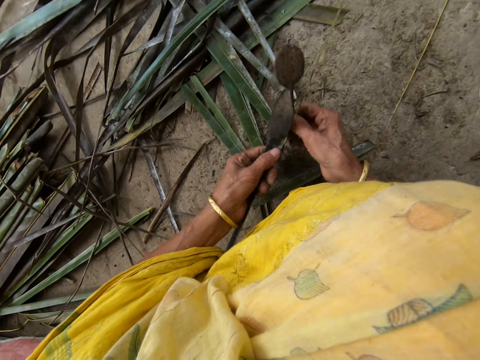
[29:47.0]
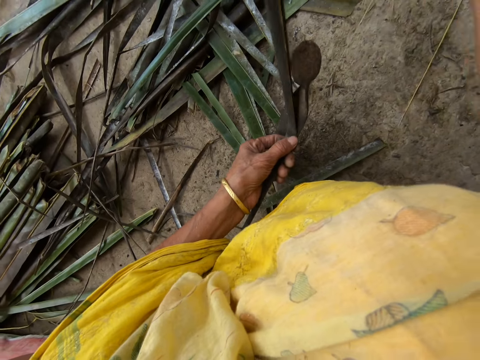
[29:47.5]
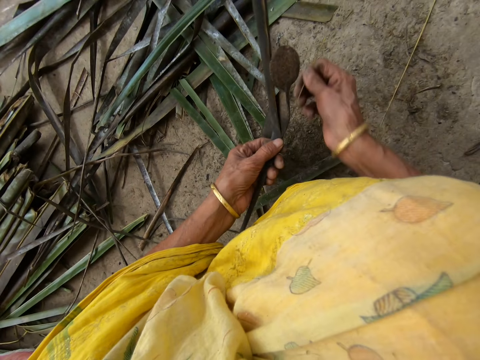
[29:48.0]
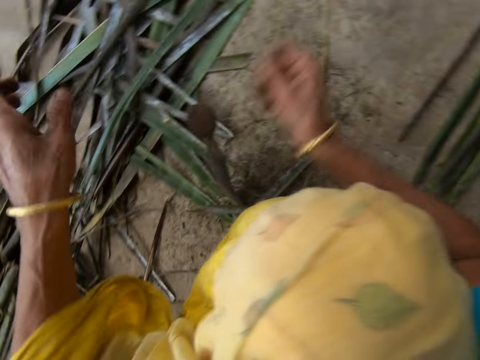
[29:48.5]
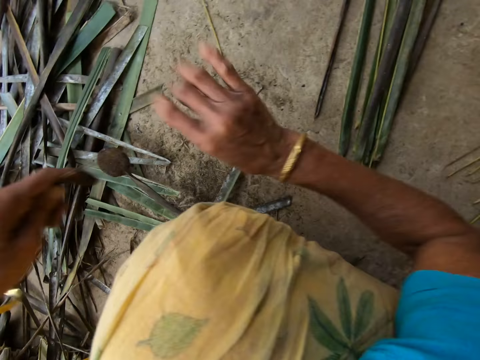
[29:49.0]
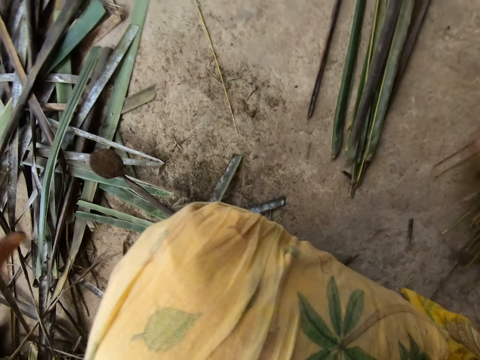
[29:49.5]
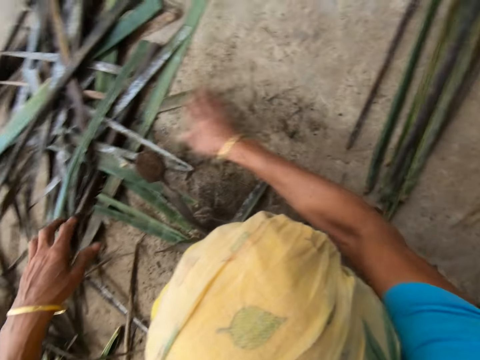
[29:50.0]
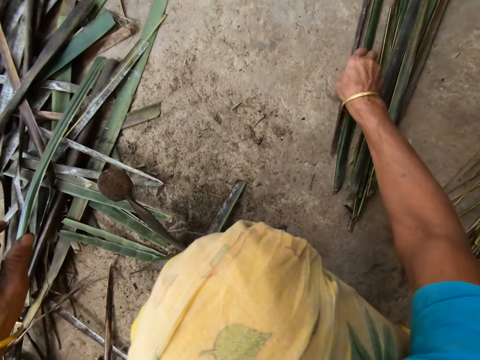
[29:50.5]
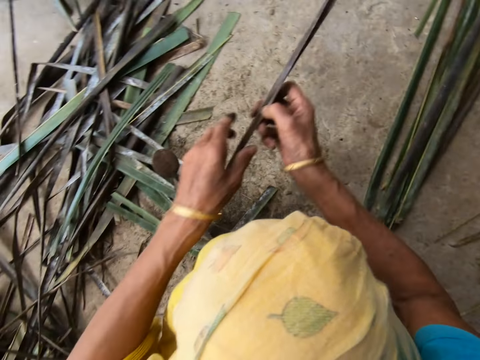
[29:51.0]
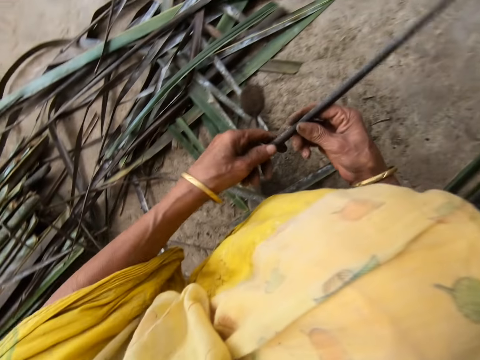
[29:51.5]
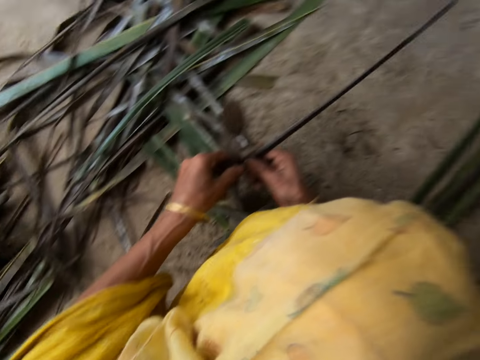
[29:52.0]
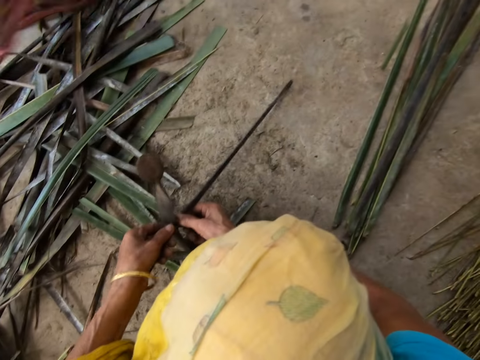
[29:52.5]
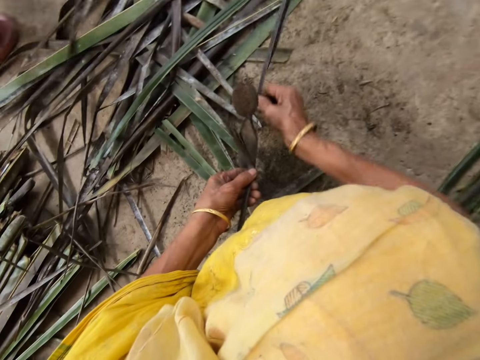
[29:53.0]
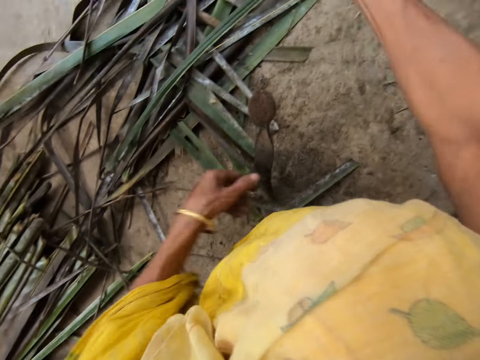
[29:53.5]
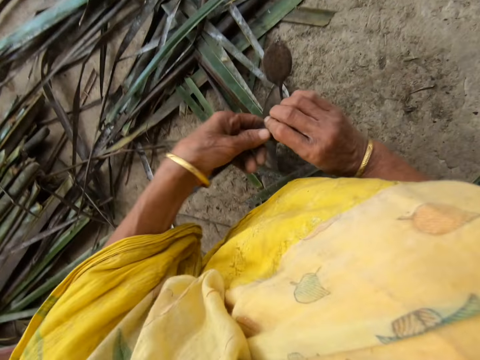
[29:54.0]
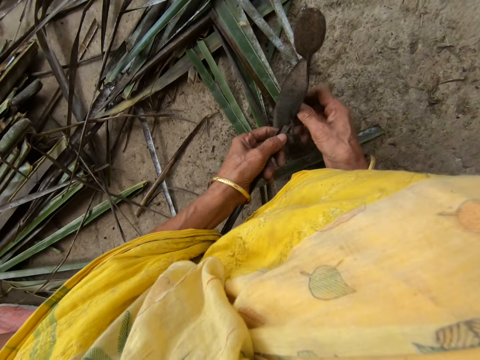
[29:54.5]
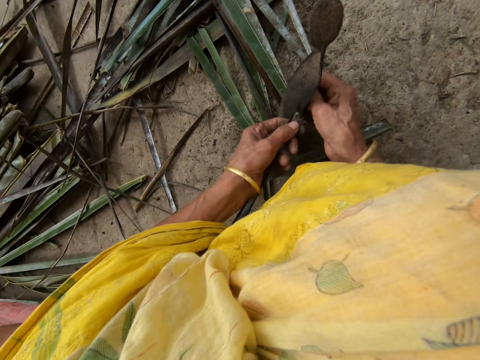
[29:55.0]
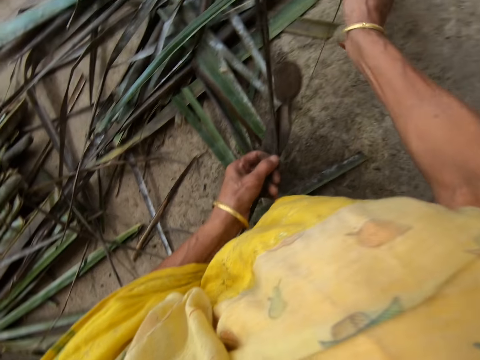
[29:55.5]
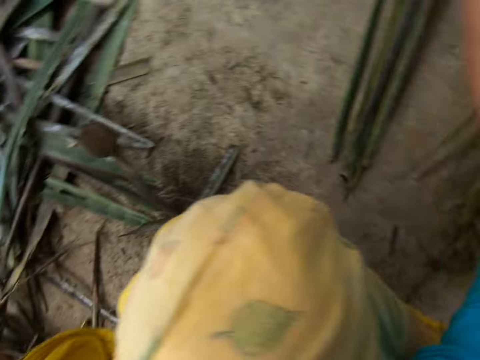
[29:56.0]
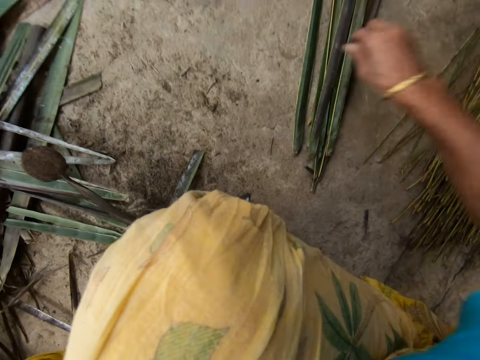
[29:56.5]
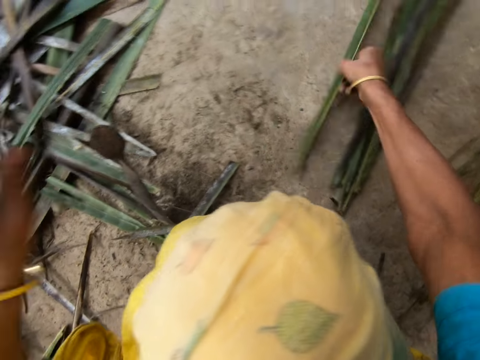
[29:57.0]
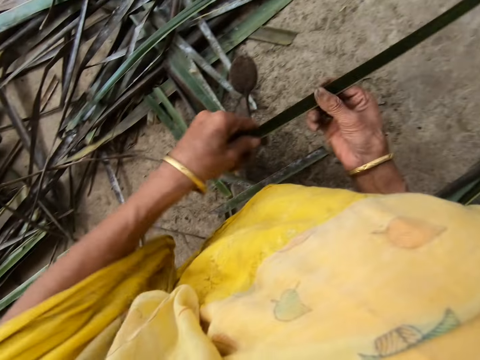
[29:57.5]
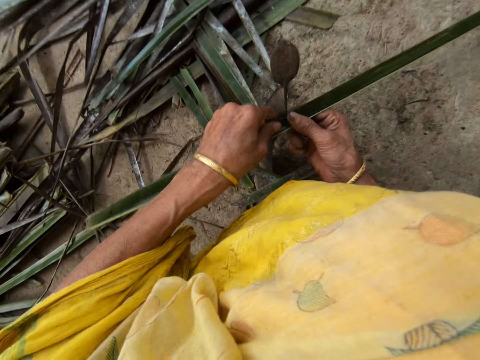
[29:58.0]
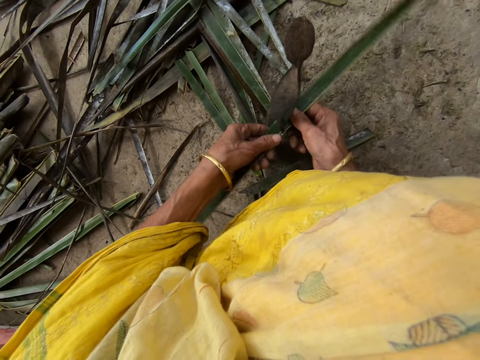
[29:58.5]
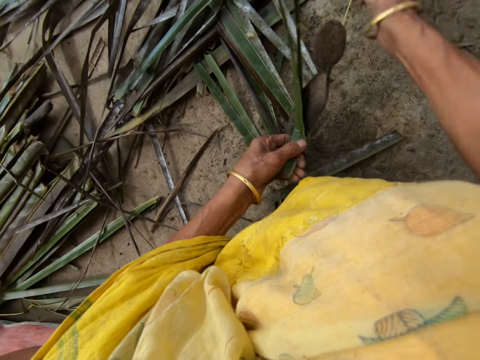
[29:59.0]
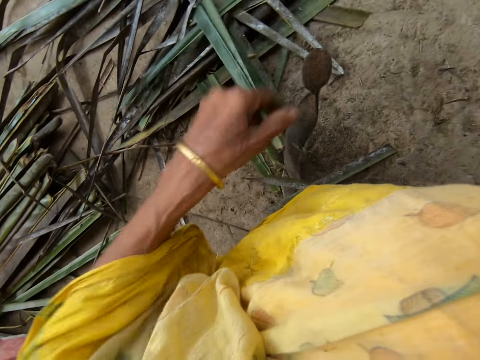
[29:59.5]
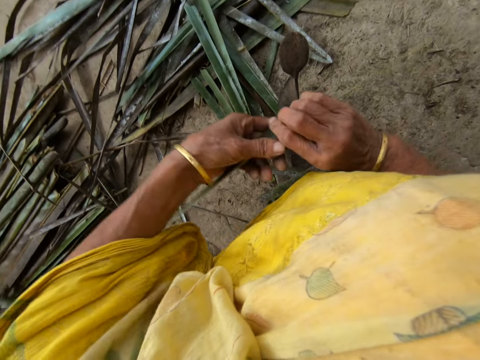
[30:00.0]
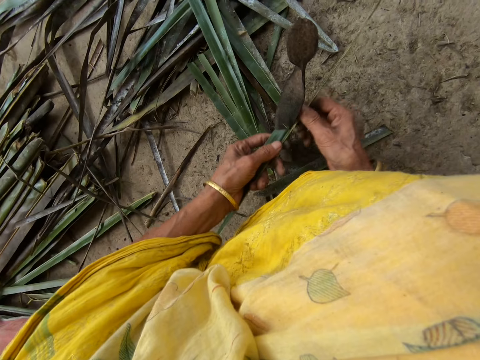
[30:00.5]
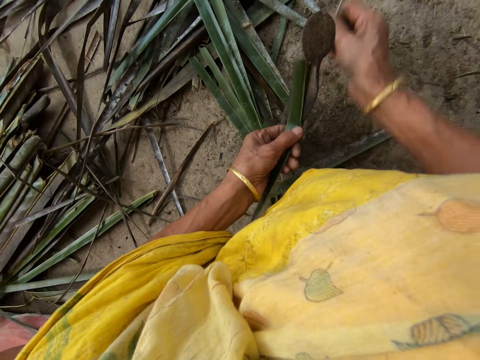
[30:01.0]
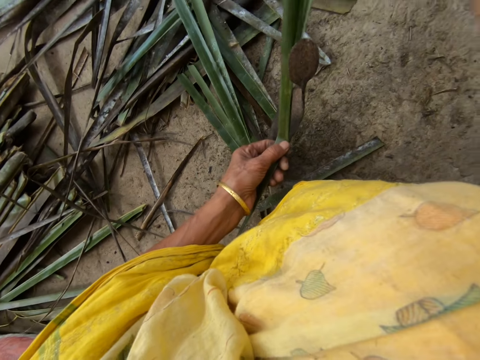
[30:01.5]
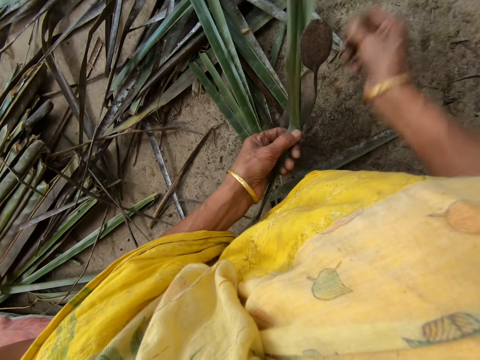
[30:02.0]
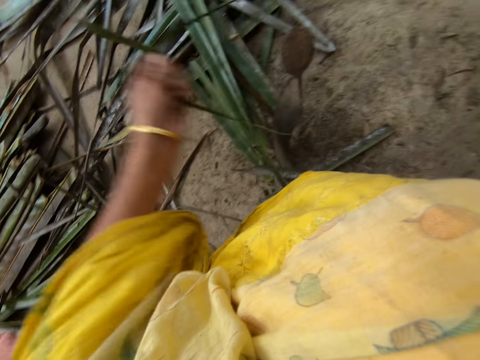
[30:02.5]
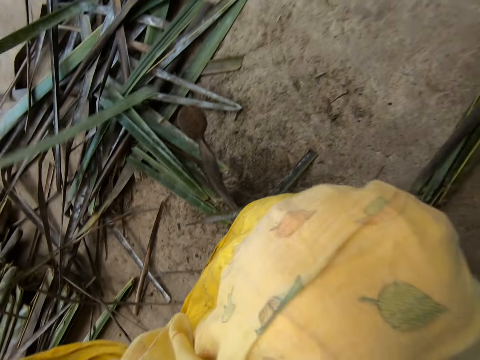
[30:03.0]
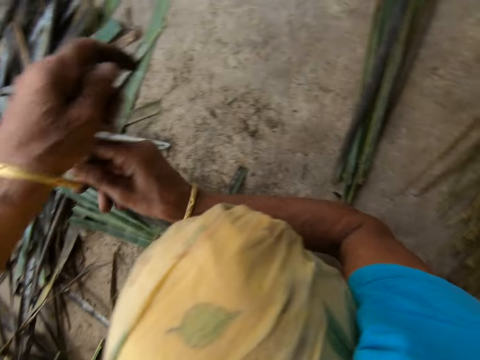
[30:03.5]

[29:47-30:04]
The camera wearer reaps a coconut leaf or leaflet off the midrib or stick on the vegetable cutter or sharp edge iron rod. She pulls the midrib on the coconut leaf. She drops the stick on the floor with her right hand. She picks up the leaflet from the floor with her right hand. She trims the leaflet from the stick with the sharp edge iron rod on the floor. She pulls the midrib on the coconut leaf. She reaps the coconut leaf off the midrib on the vegetable cutter. She pulls the midrib on the coconut leaf. She drops the stick on the floor with her right hand. She picks up the leaflet from the floor with her right hand. She trims the leaflet from the stick with the sharp edge iron rod on the floor. She pulls the midrib on the coconut leaf. She reaps the coconut leaf off the midrib on the vegetable cutter. She pulls the midrib on the coconut leaf.

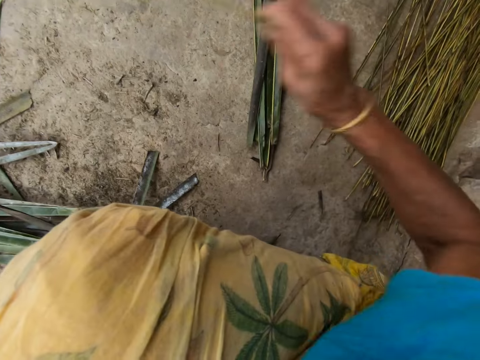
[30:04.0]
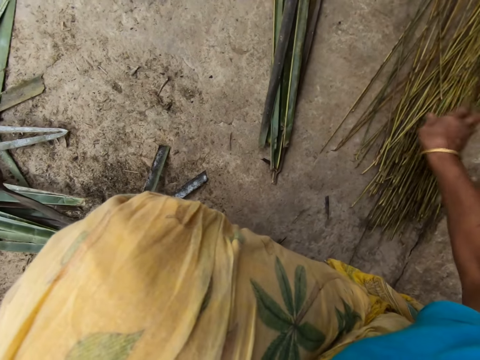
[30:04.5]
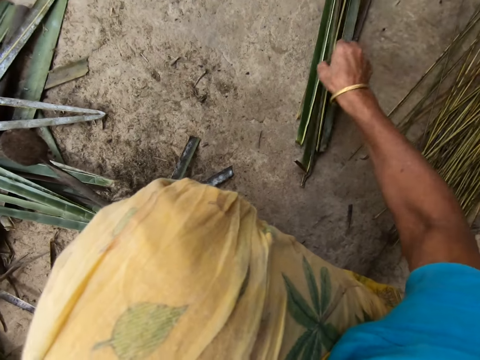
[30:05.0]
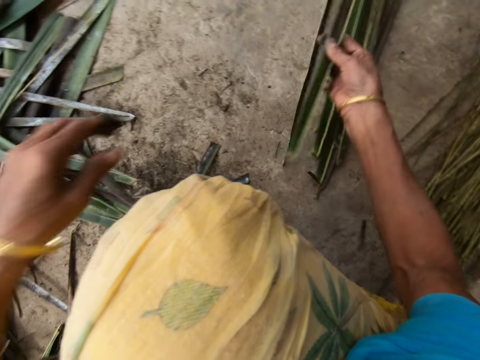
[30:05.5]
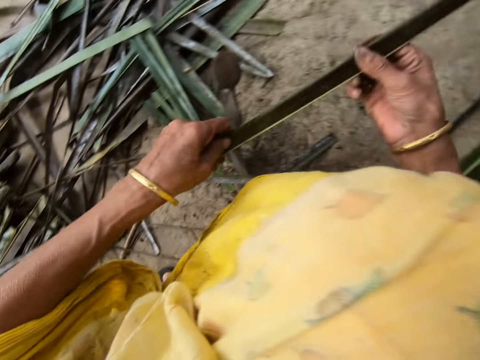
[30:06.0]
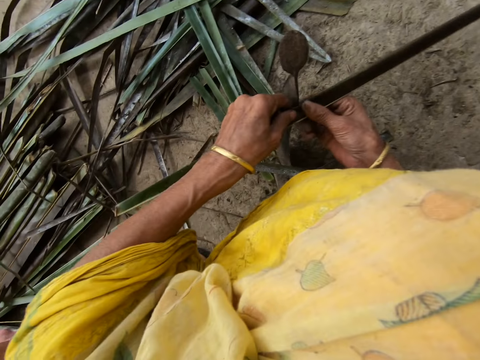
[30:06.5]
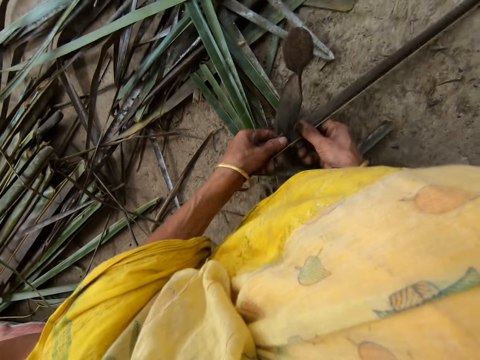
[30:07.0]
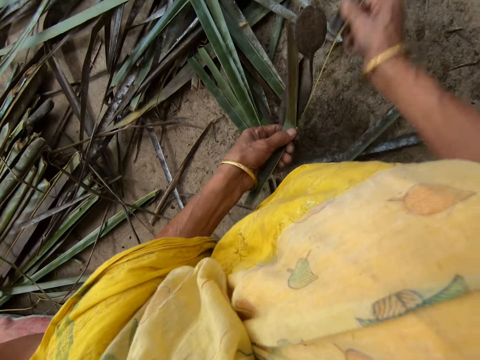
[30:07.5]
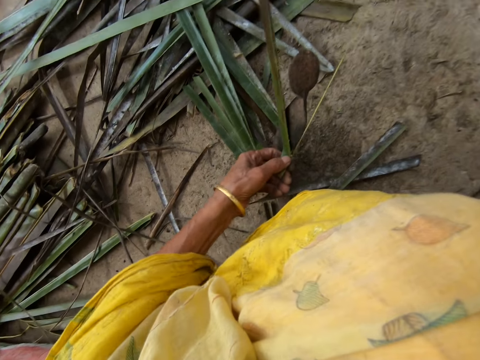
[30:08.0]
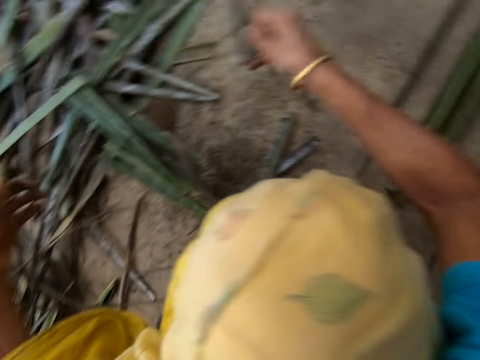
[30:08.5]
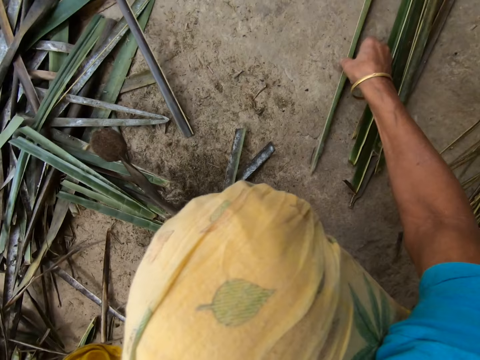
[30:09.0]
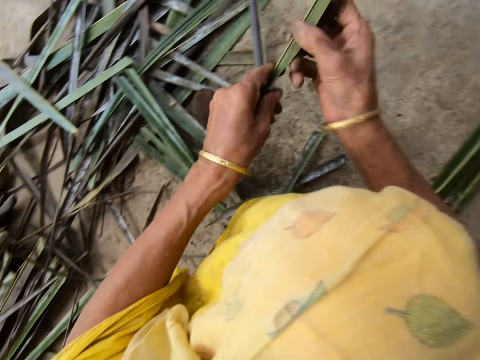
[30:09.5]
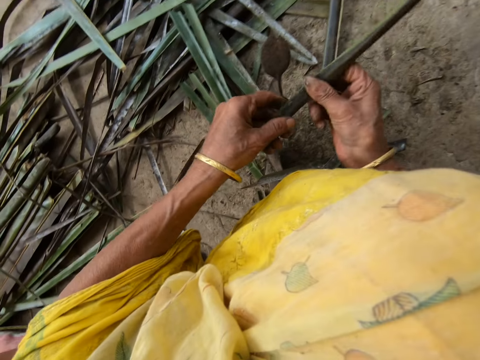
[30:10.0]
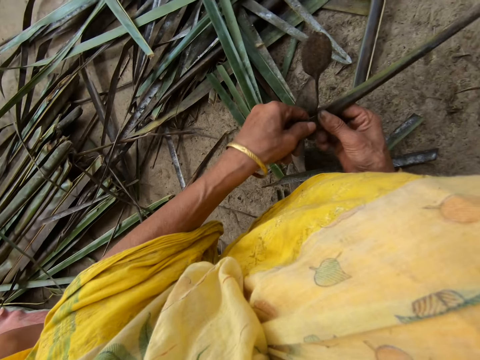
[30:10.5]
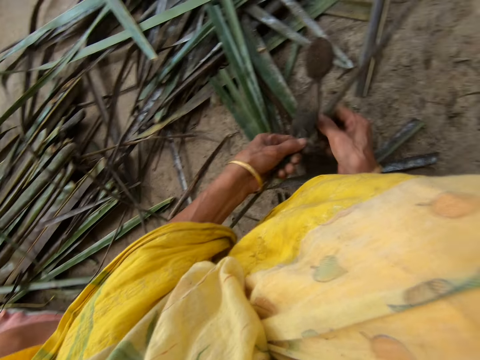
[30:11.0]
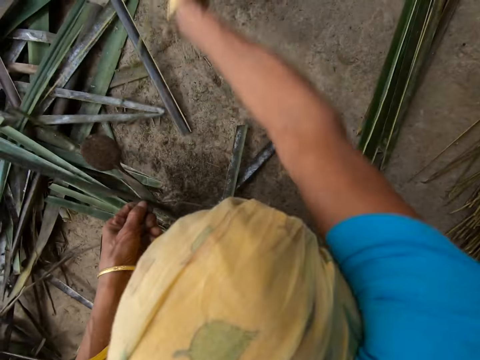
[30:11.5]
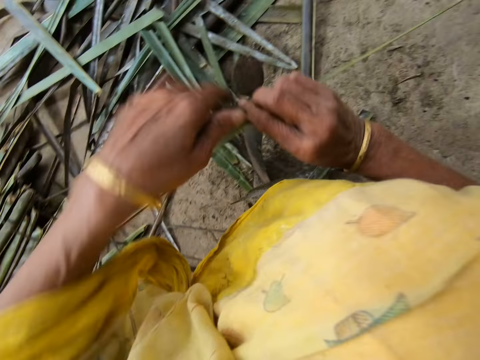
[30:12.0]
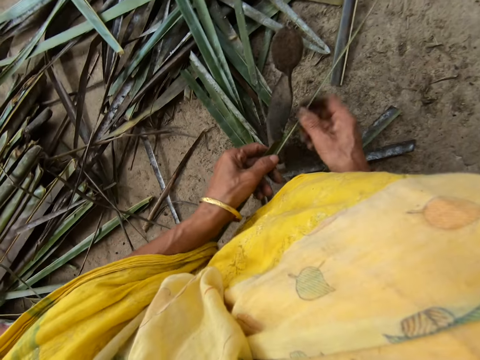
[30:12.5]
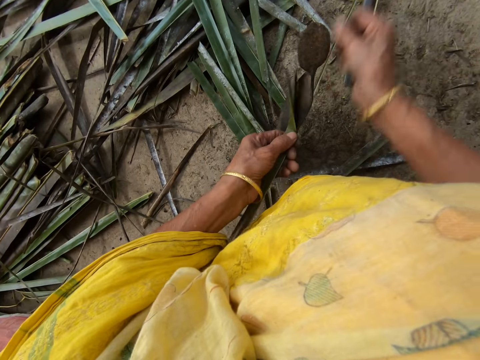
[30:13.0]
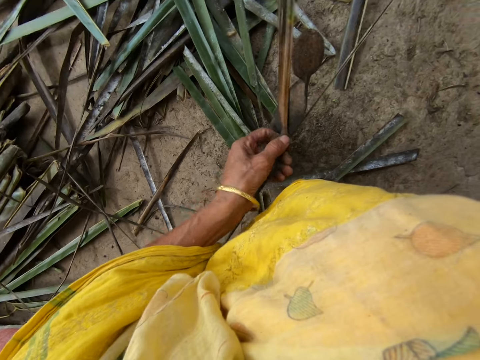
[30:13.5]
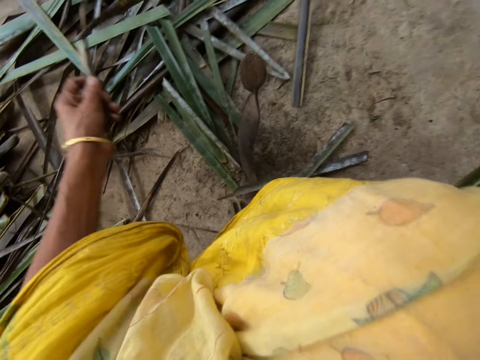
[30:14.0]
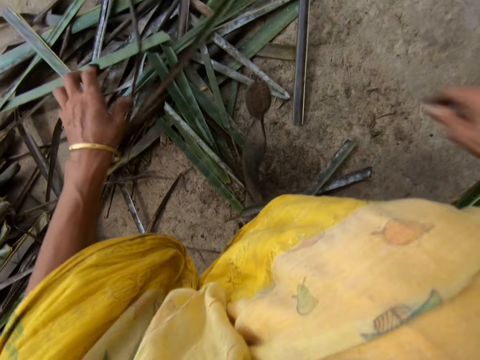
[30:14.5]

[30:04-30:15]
The camera wearer drops a stick or midrib on the floor with her right hand. She picks up a leaflet or coconut leaf from the floor with her right hand. She trims the leaflet from the stick with the sharp edge iron rod or vegetable cutter on the floor. She pulls the midrib on the coconut leaf. She picks up the leaflet from the floor with her right hand. She trims the leaflet from the stick with the sharp edge iron rod on the floor. She pulls the midrib on the coconut leaf. She reaps the coconut leaf off the midrib on the vegetable cutter. She pulls the midrib on the coconut leaf.
